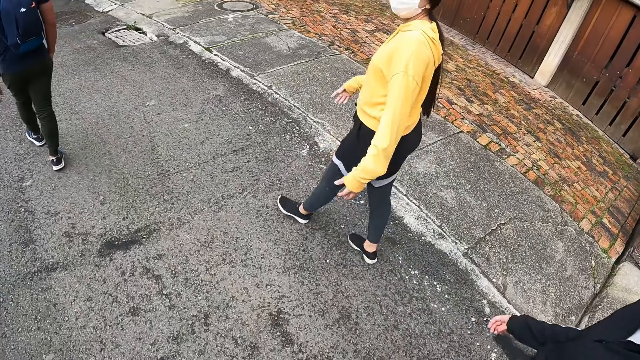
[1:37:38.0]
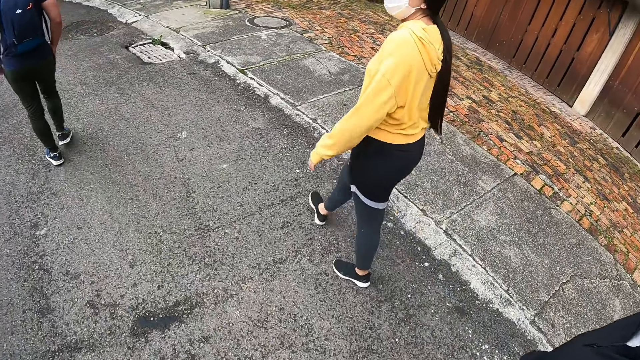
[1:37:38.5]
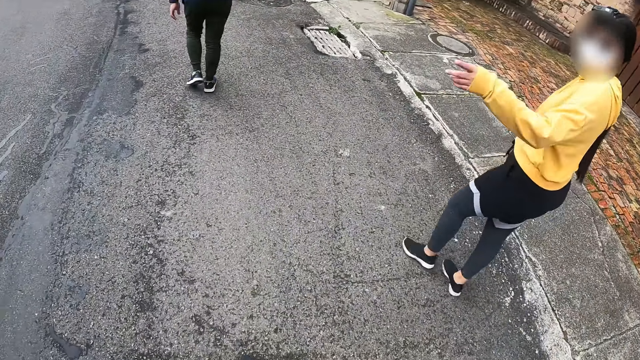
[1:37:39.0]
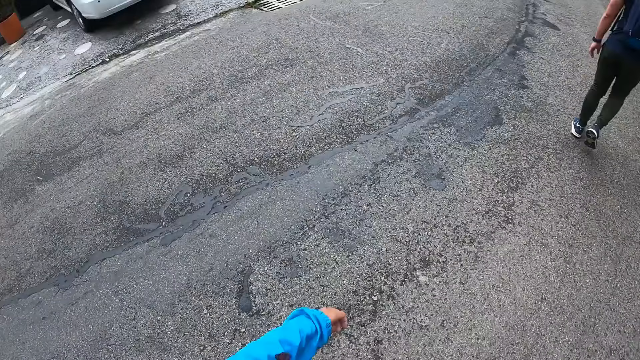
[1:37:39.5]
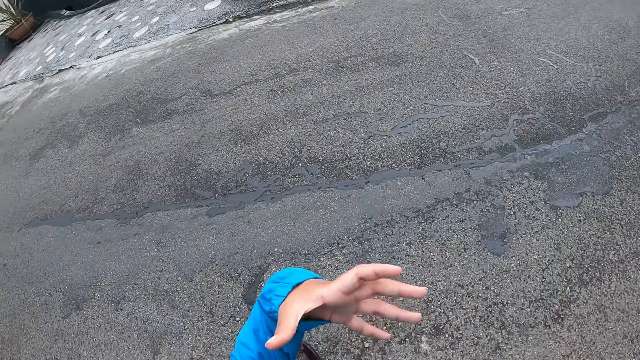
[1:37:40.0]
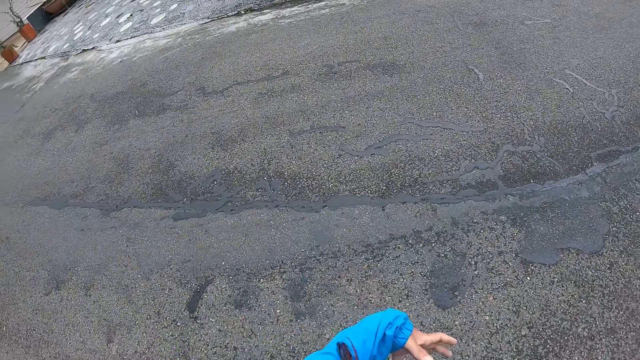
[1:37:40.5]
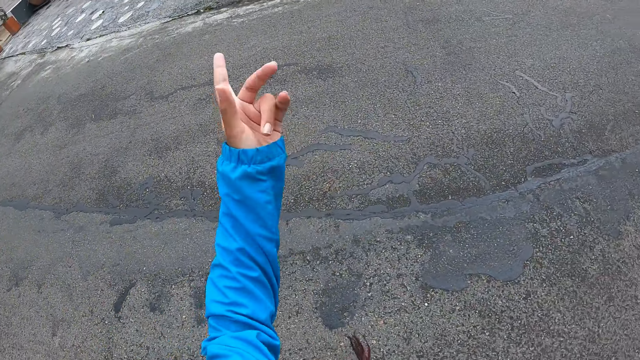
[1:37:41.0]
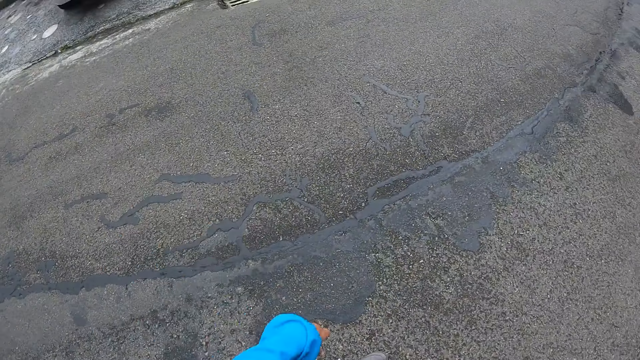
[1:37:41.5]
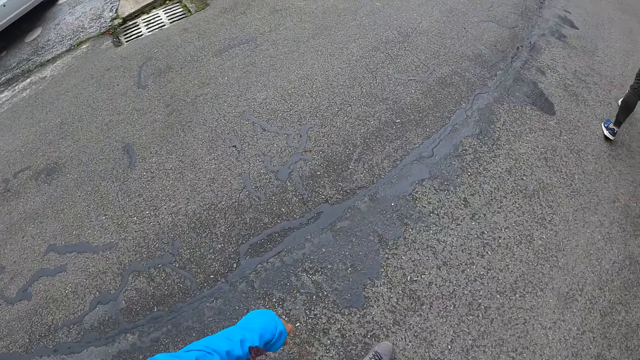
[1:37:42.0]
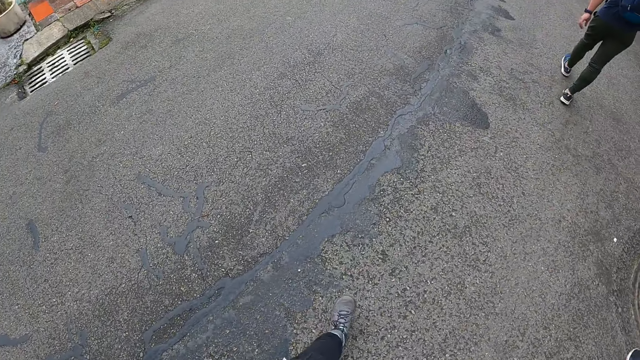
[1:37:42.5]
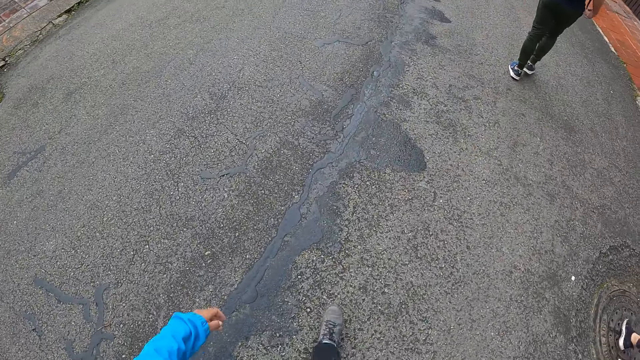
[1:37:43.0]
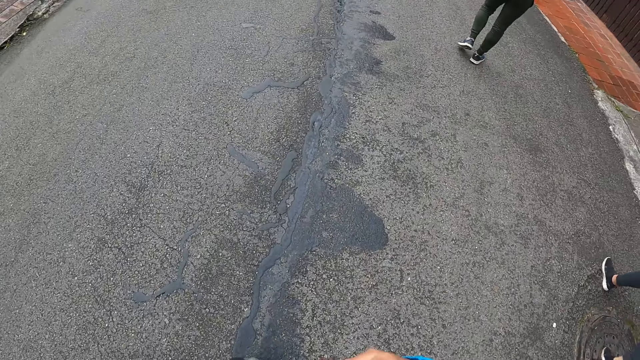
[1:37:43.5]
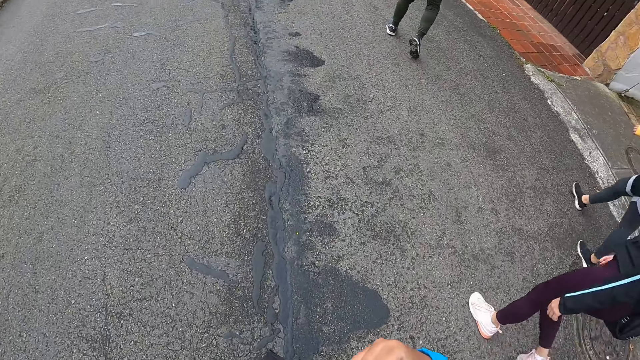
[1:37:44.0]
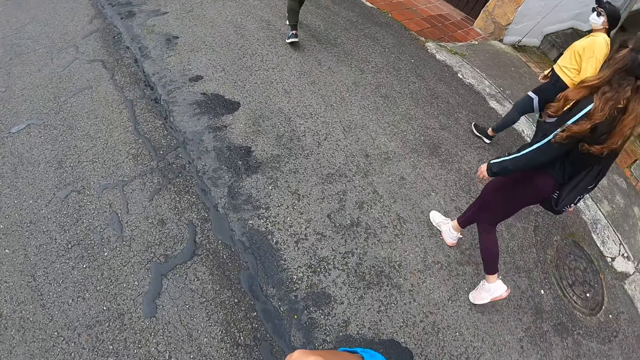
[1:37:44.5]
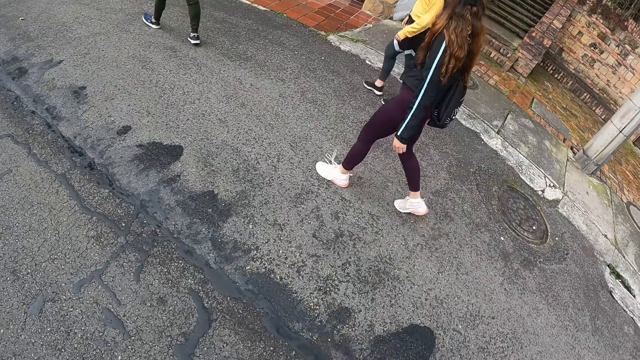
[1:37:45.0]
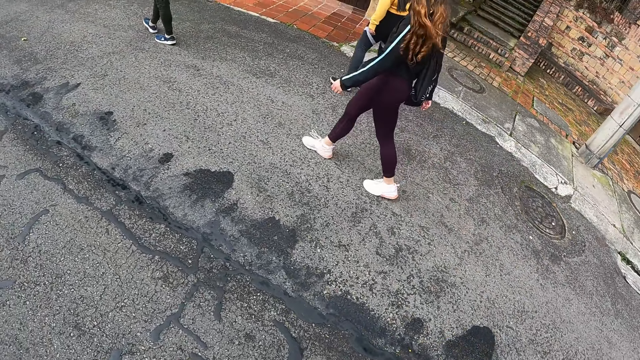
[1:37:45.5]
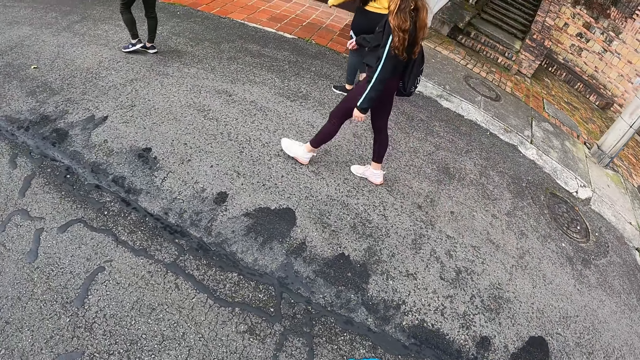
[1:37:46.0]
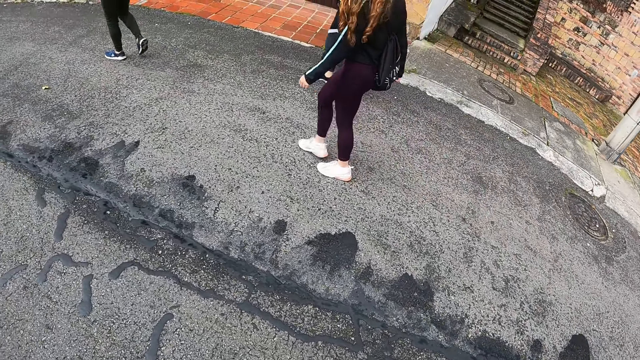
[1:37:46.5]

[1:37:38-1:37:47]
A person talks to the camera wearer. The camera wearer replies to the person. She walks.

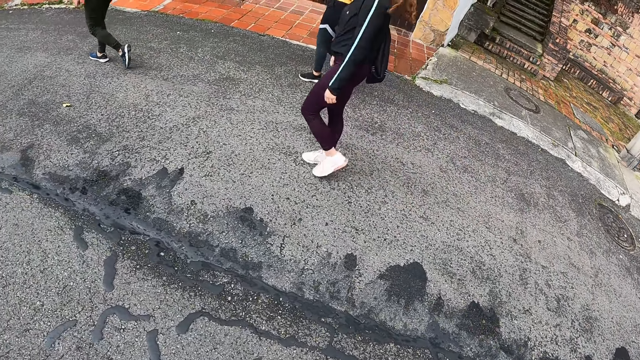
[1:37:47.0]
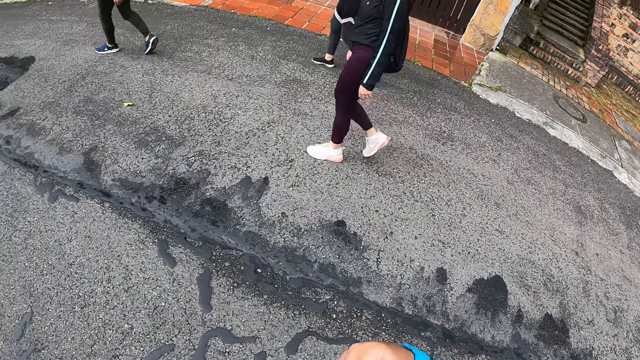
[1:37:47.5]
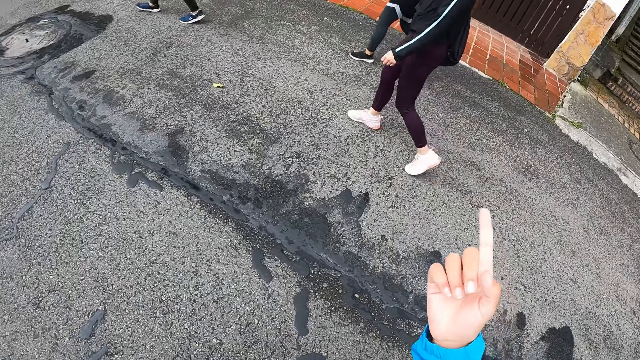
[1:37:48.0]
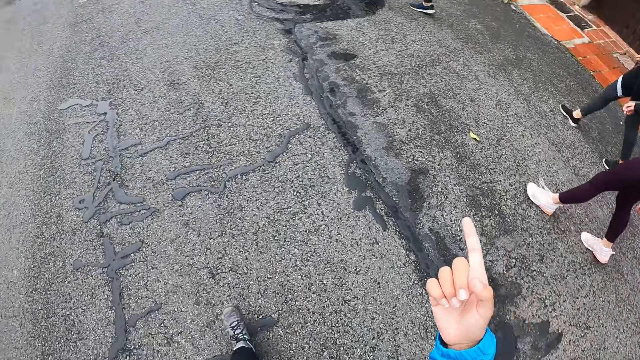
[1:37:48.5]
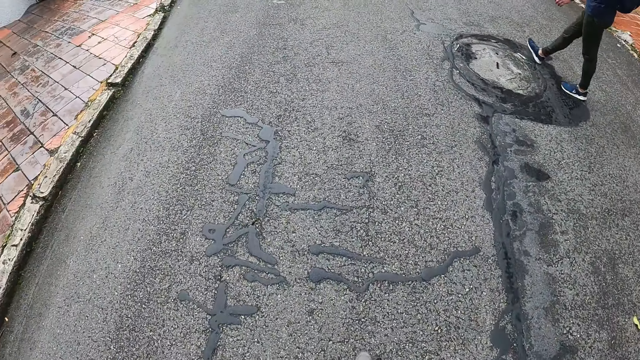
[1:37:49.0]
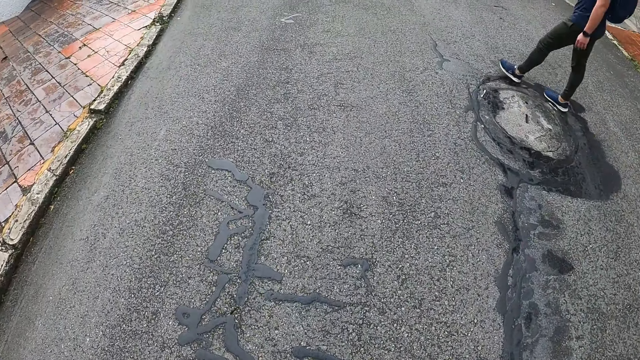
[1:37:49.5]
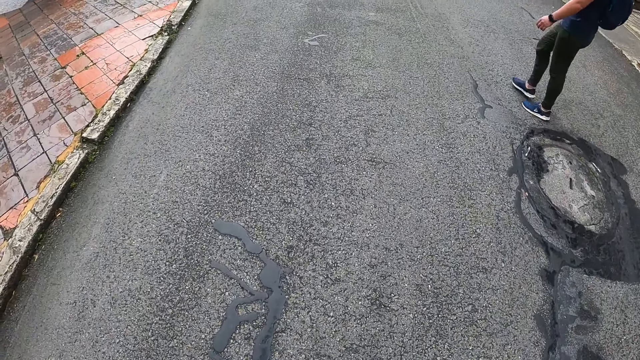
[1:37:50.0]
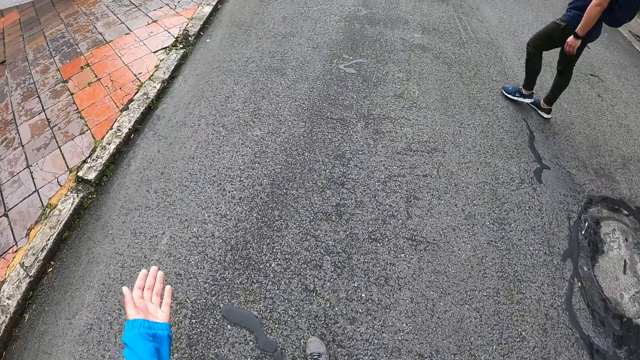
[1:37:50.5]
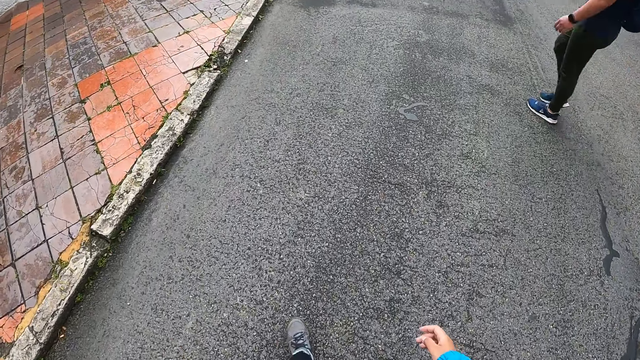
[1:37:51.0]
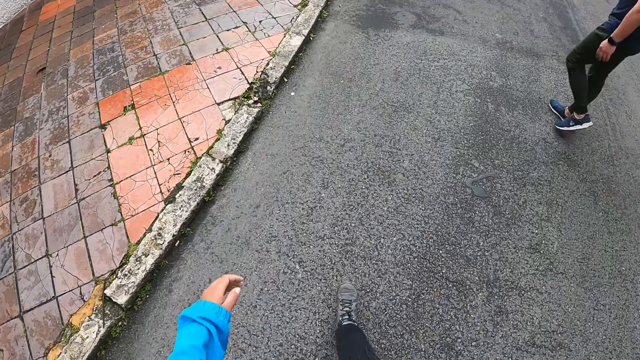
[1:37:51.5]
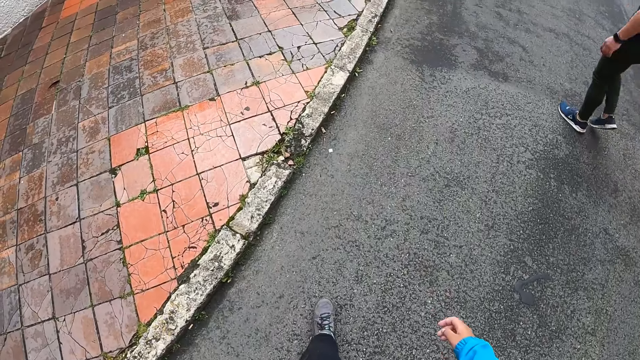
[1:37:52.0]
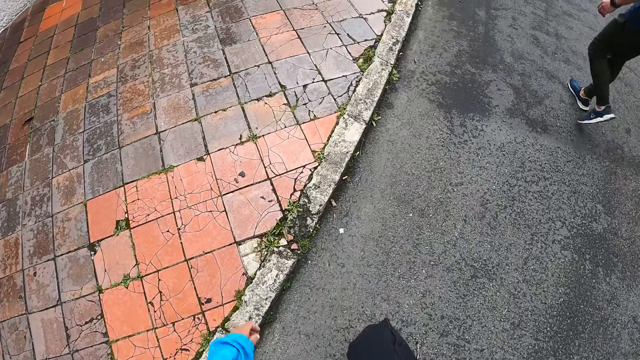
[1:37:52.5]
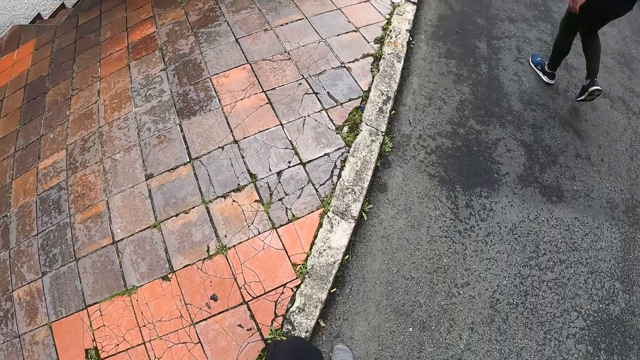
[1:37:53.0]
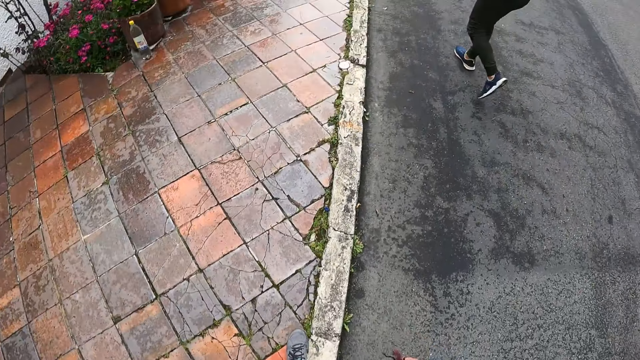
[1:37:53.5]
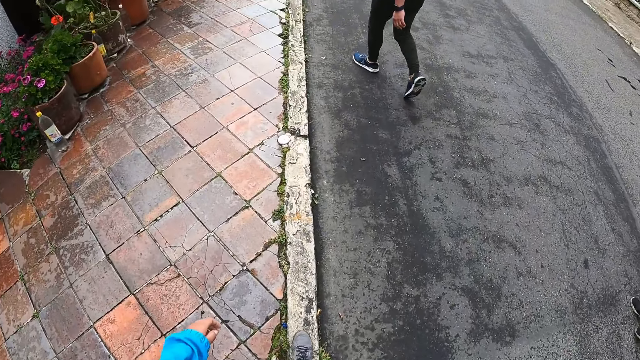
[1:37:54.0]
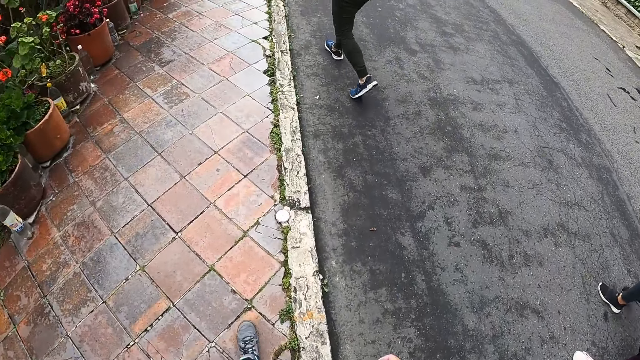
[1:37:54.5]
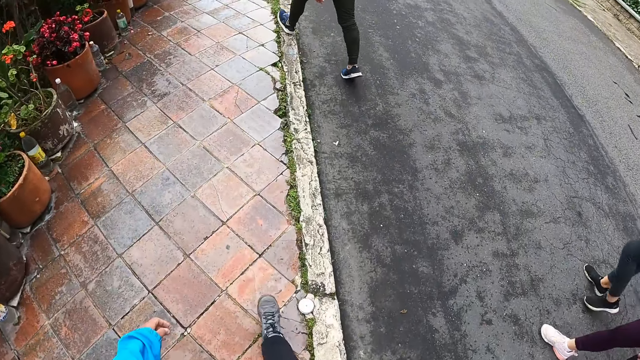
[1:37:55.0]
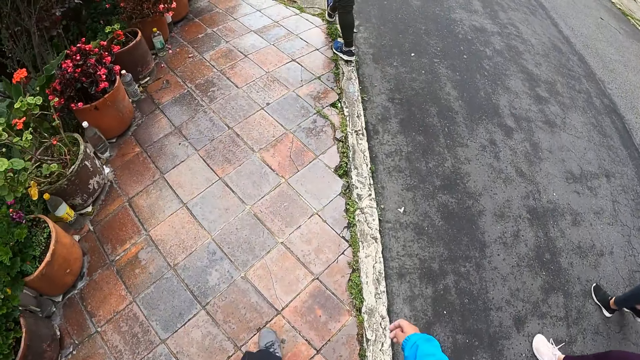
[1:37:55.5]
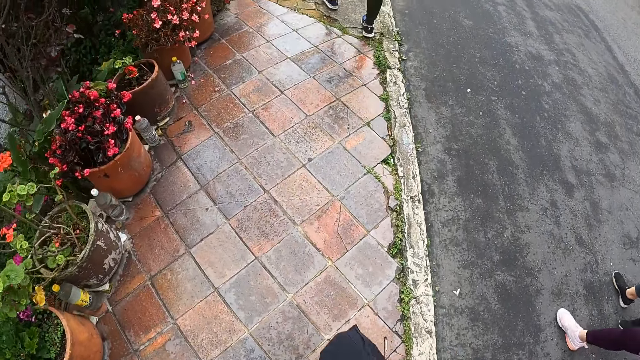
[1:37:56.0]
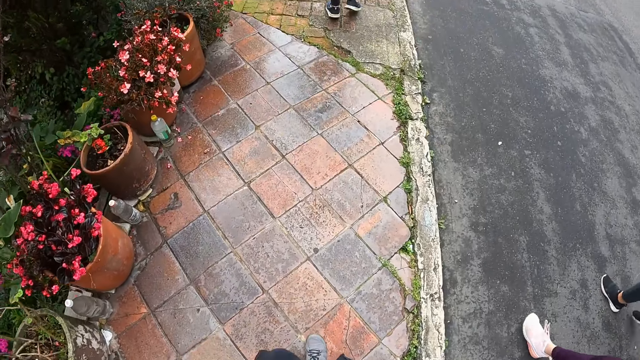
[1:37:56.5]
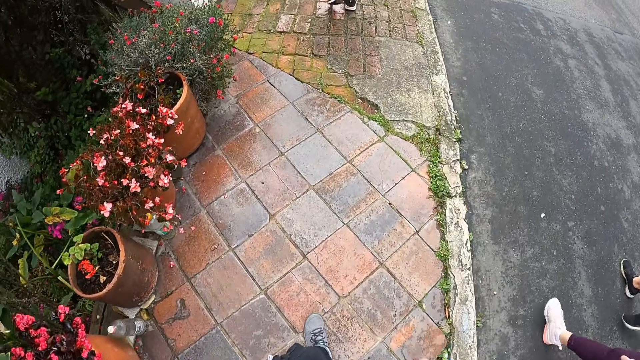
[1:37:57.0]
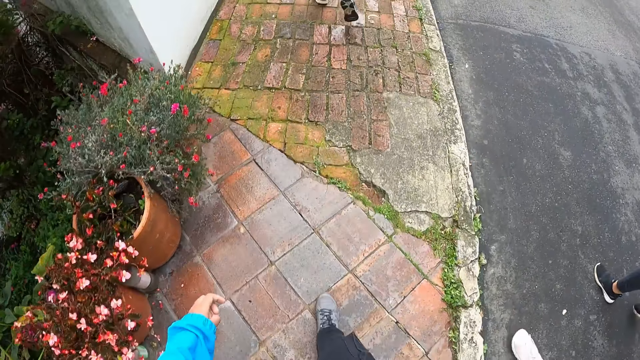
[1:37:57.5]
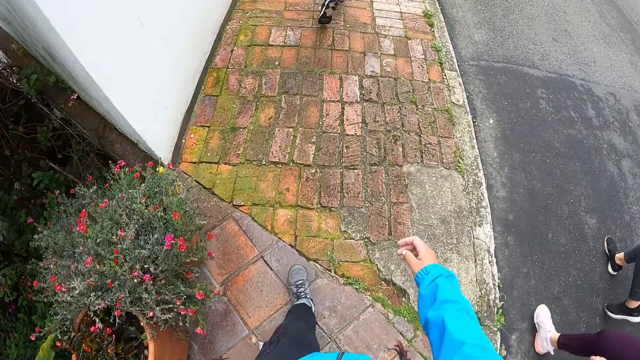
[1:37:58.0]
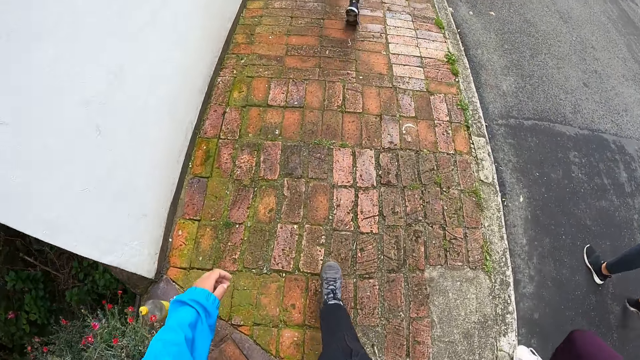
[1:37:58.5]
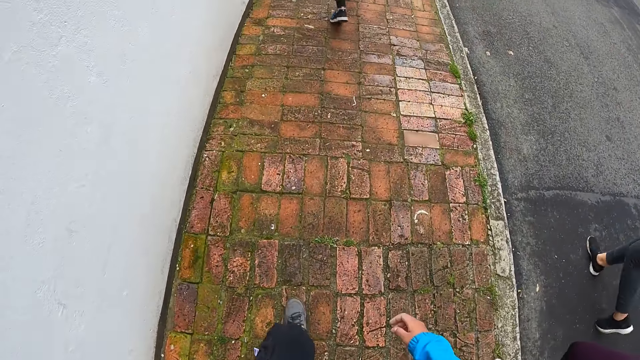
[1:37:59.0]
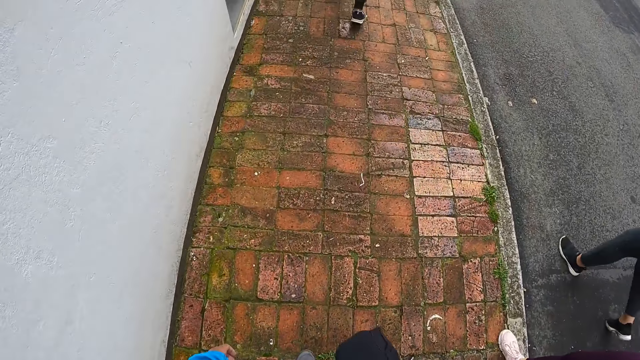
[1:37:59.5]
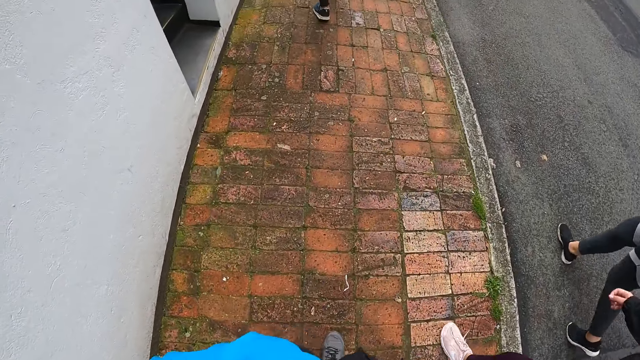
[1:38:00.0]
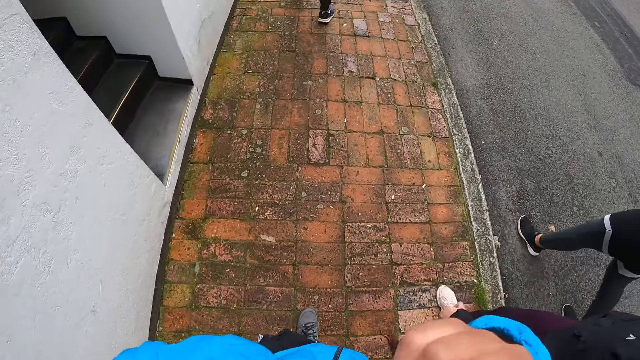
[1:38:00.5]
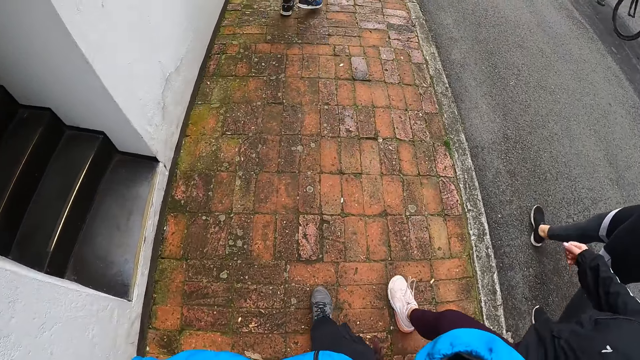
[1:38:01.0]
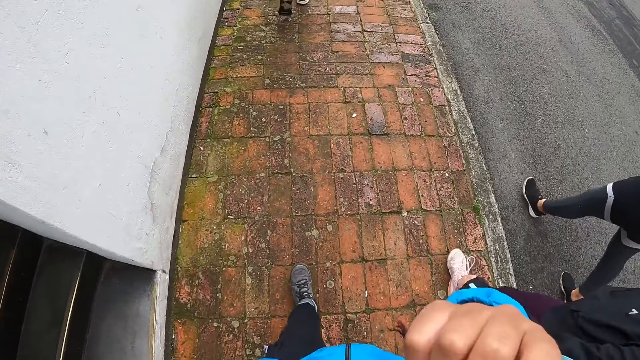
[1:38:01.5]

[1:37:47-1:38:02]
The camera wearer points with her right hand. She walks. She raises her right hand.
